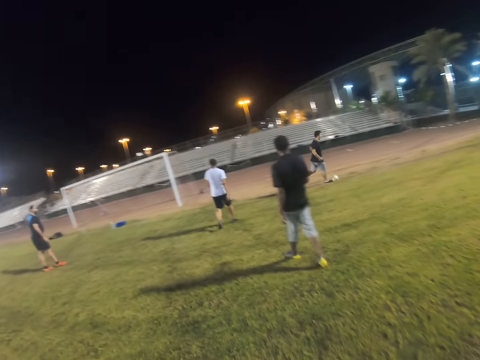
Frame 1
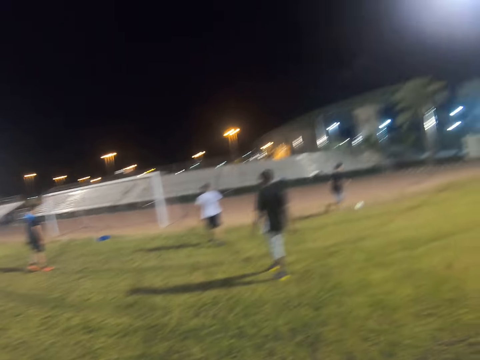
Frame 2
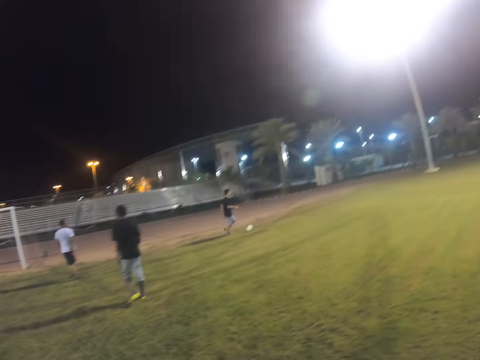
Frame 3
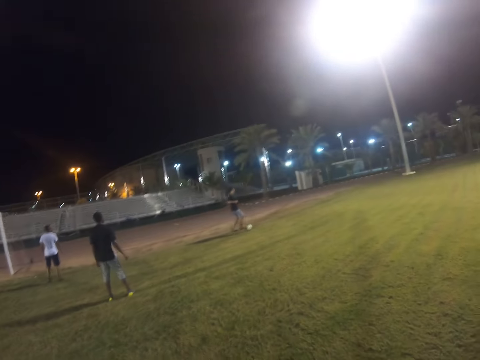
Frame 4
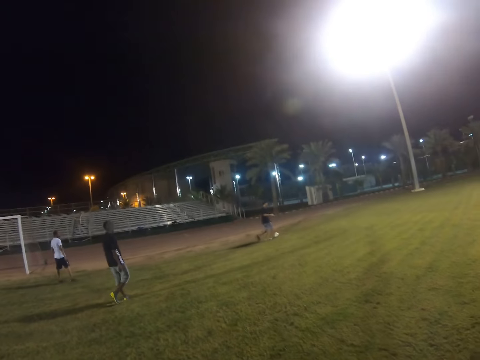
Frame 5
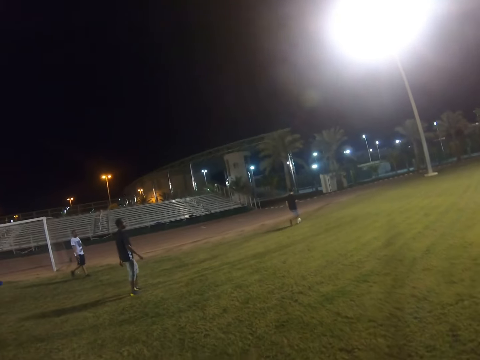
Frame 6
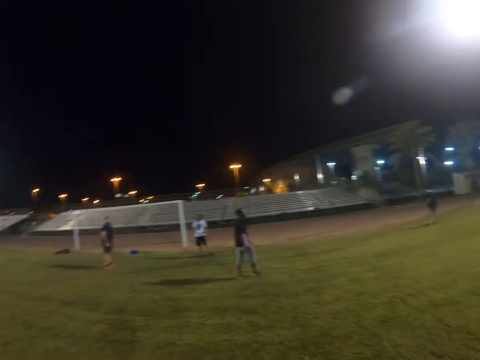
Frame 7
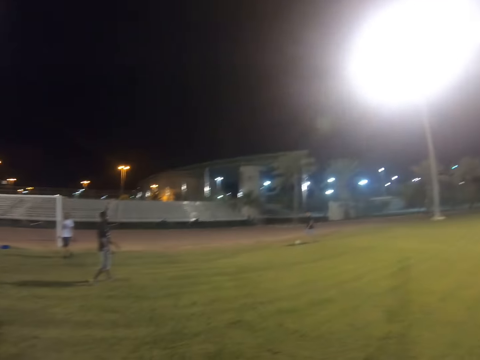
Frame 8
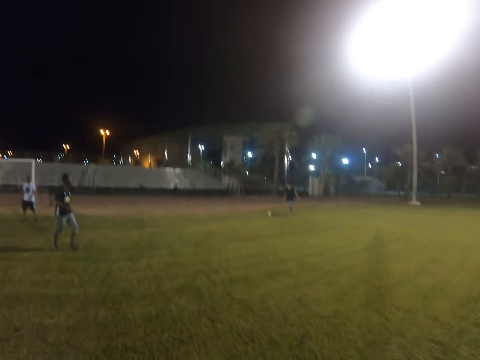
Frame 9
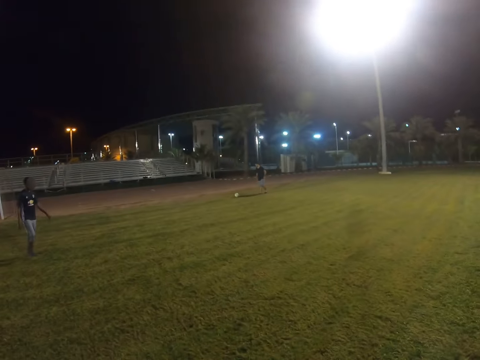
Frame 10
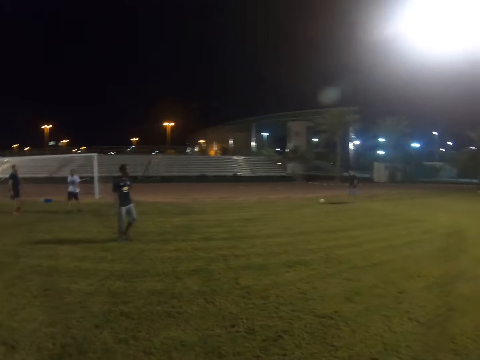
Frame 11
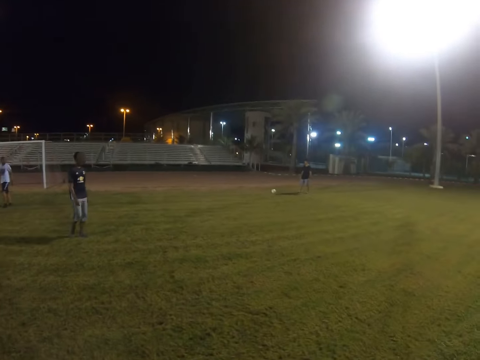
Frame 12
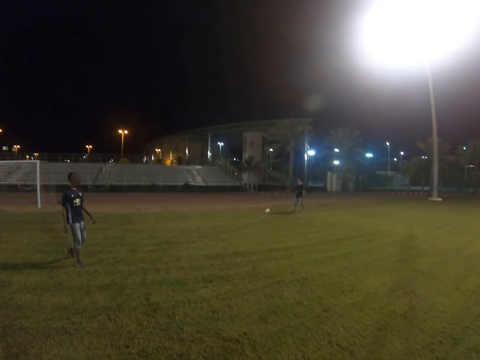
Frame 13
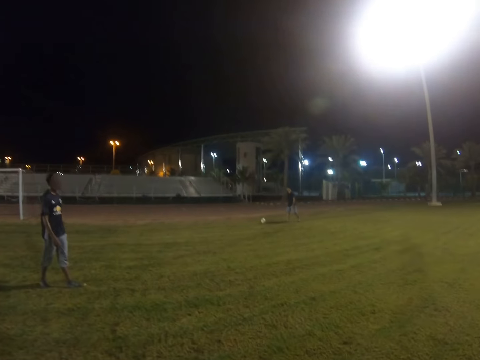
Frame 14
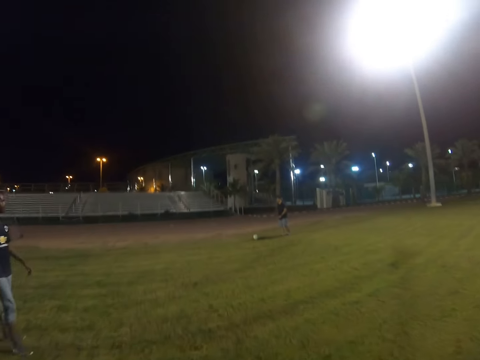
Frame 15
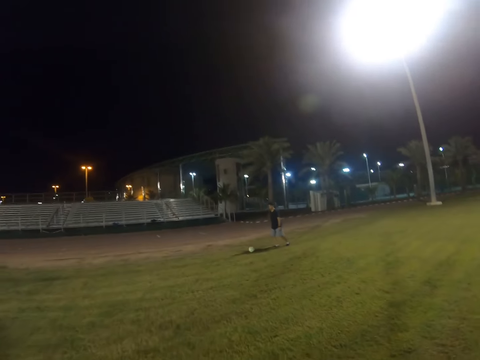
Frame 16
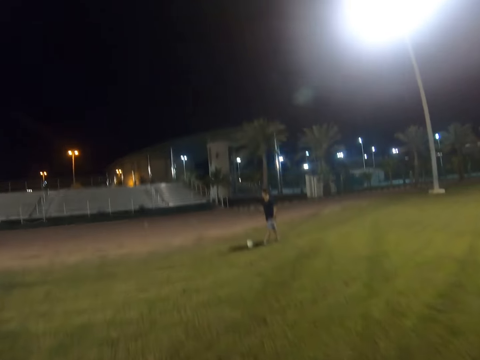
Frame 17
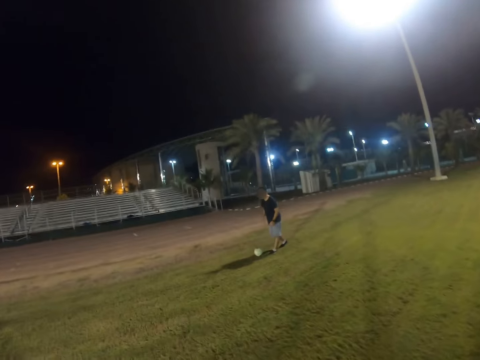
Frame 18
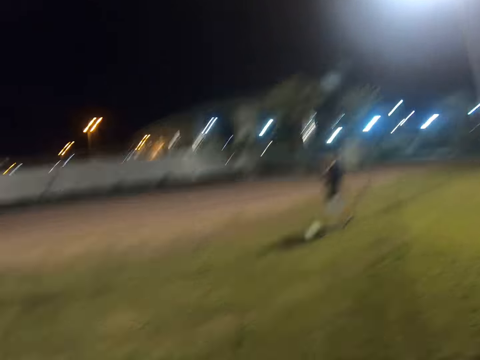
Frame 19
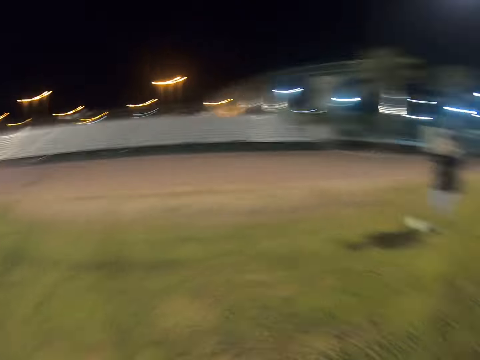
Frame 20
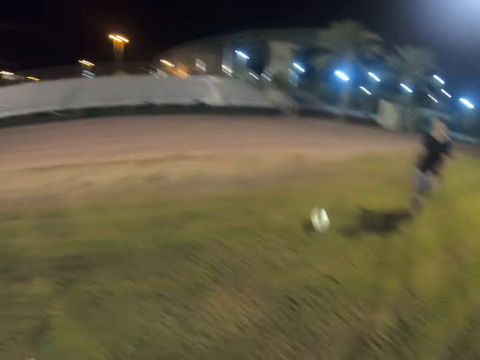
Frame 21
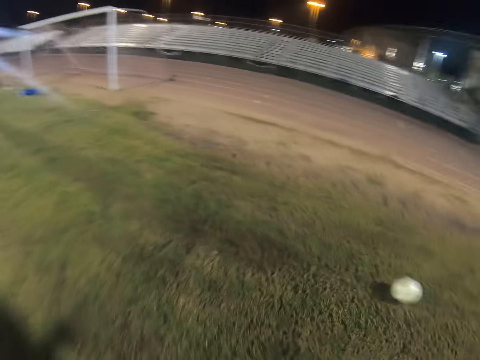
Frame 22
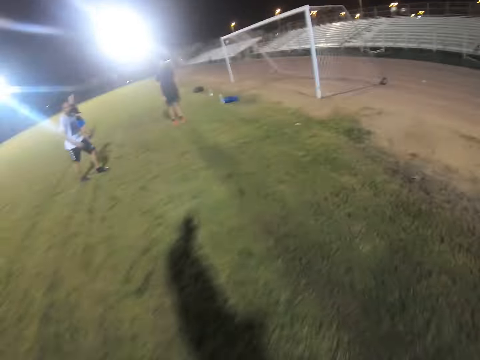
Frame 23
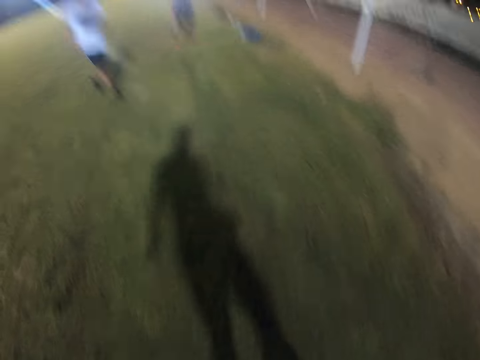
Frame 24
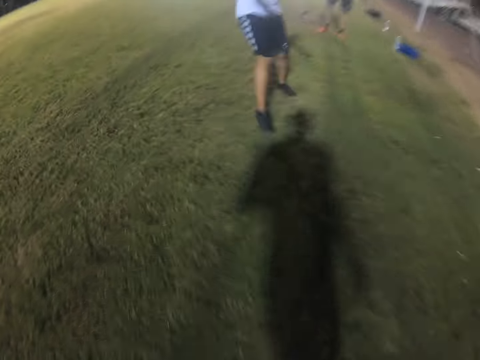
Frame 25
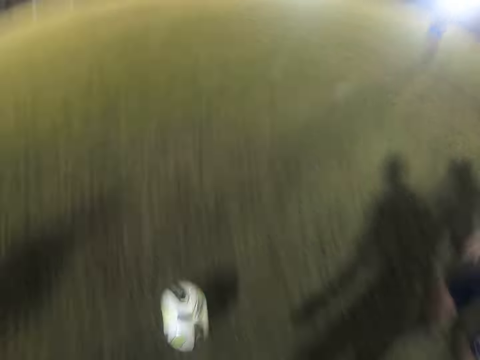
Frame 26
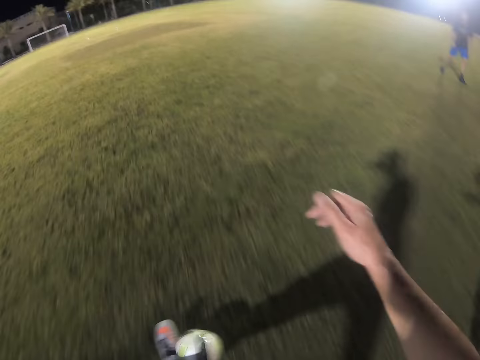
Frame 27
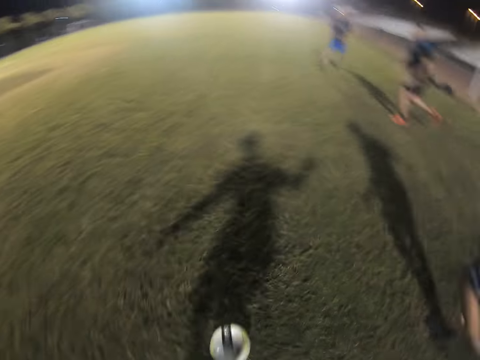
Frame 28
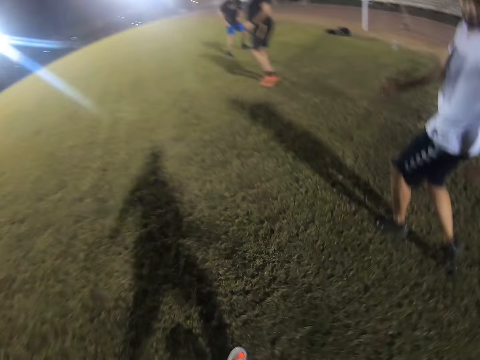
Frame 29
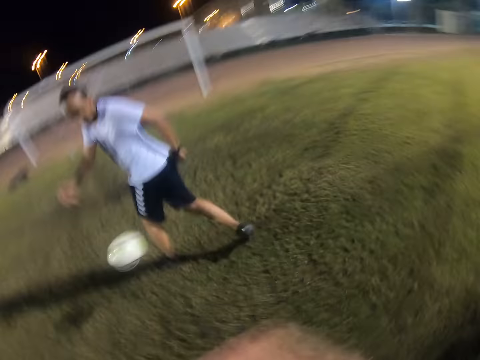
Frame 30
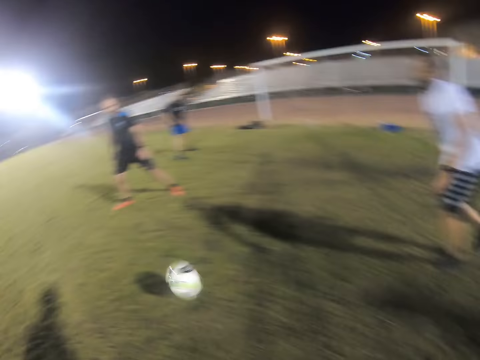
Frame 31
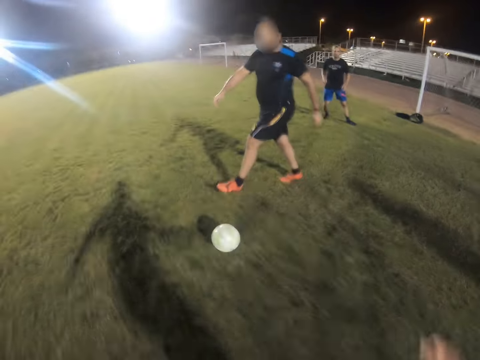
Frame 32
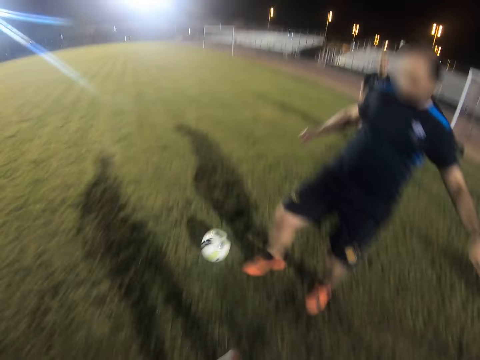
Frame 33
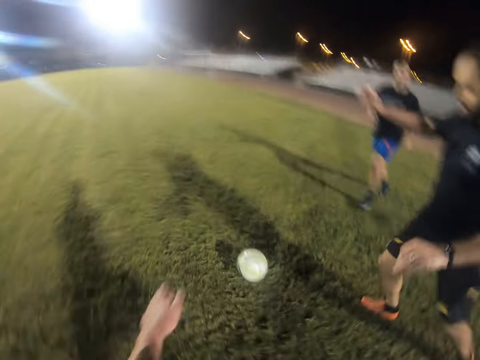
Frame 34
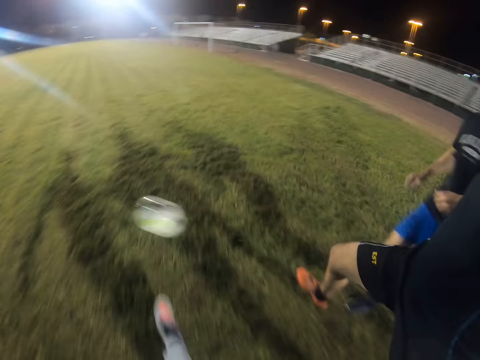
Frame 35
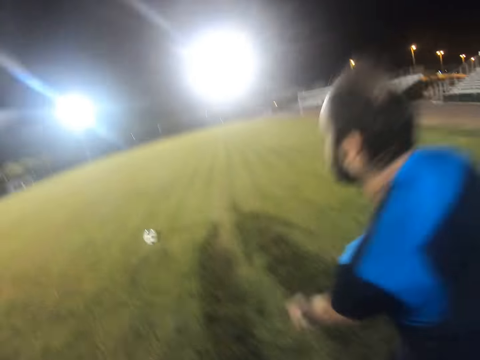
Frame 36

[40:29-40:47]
The camera wearer looks around the field. They jog on the field. They go for the ball. They control the ball. They kick the ball. They run towards the ball.

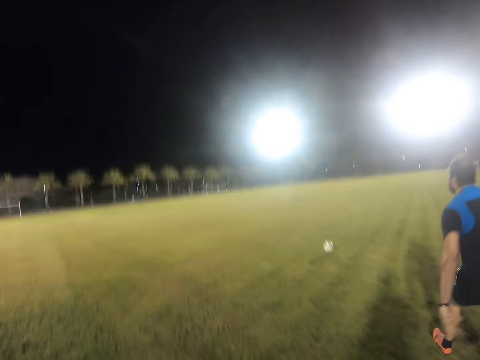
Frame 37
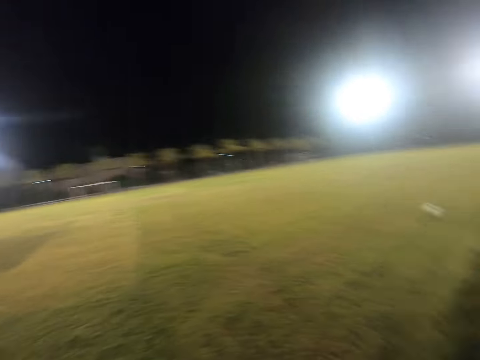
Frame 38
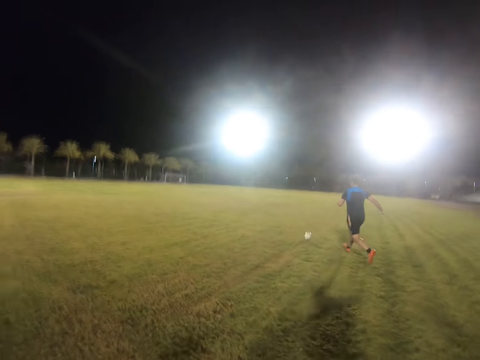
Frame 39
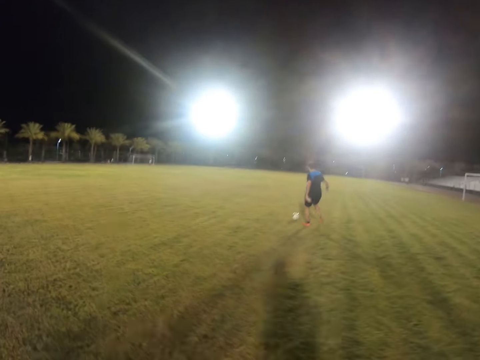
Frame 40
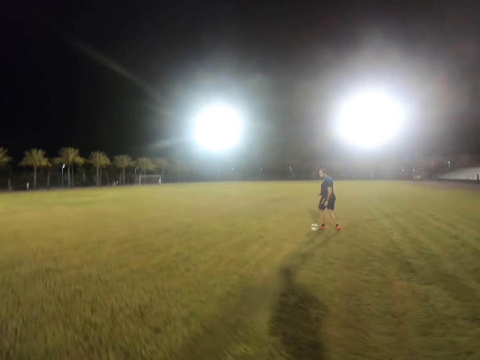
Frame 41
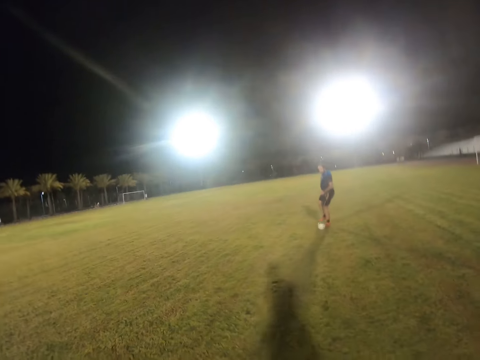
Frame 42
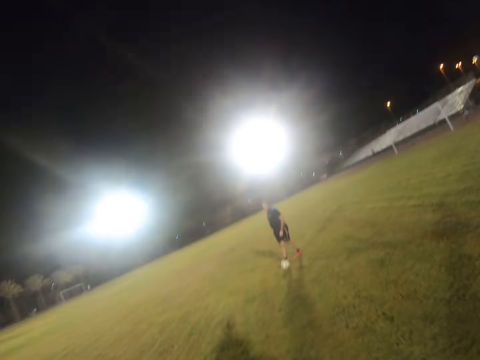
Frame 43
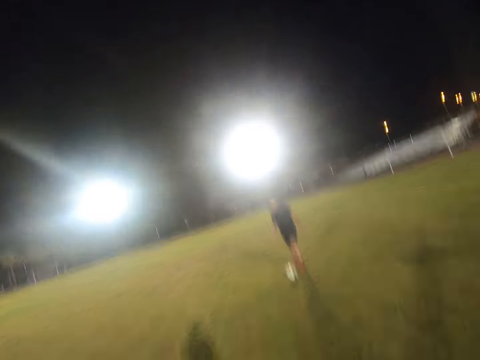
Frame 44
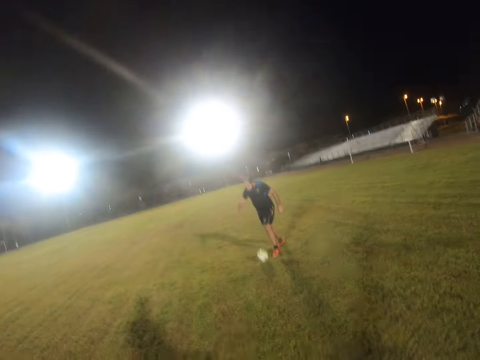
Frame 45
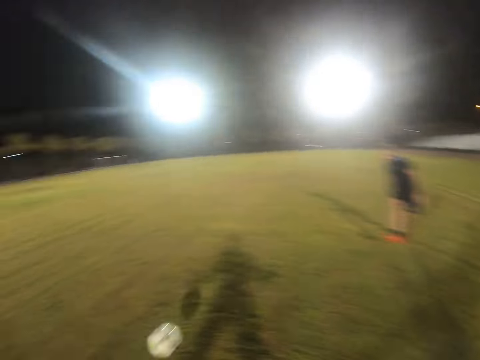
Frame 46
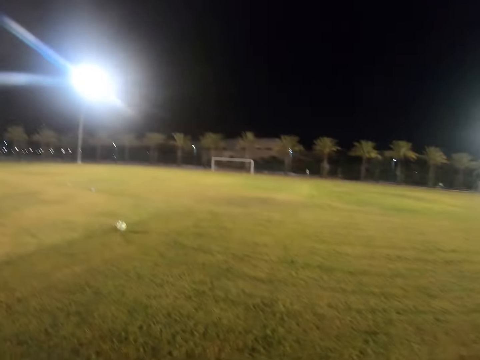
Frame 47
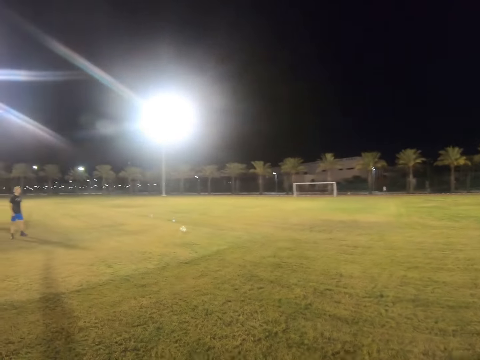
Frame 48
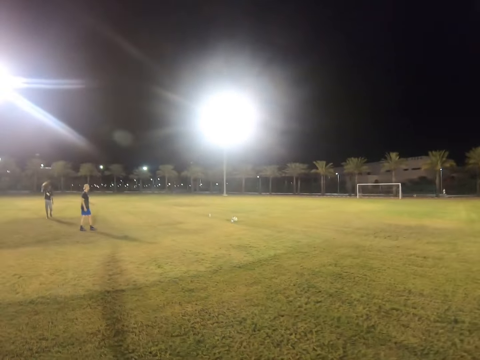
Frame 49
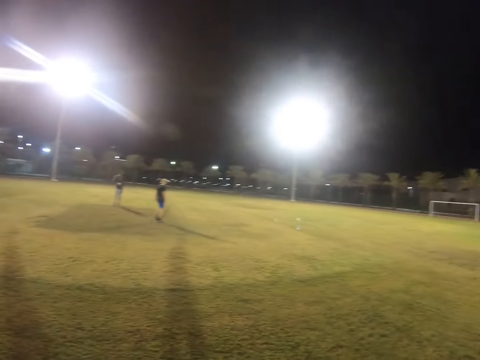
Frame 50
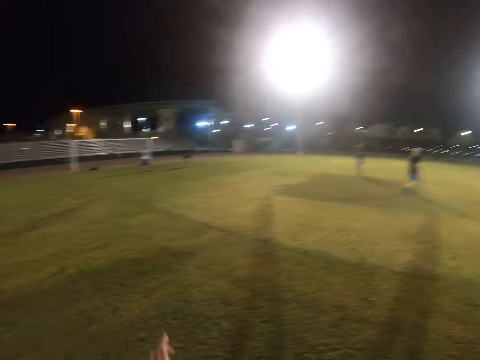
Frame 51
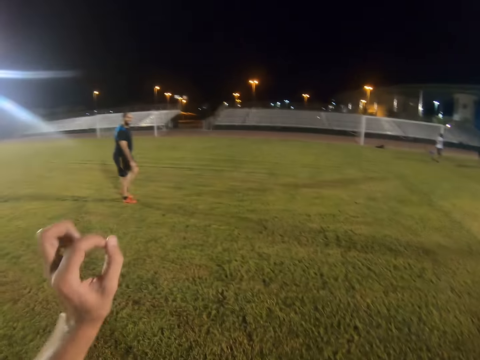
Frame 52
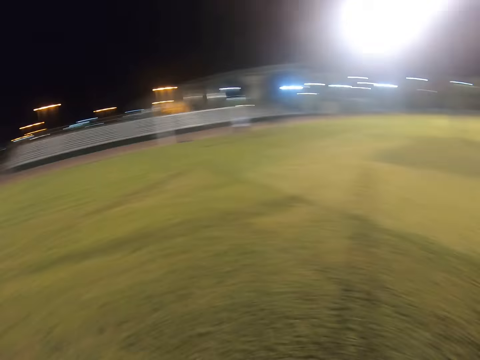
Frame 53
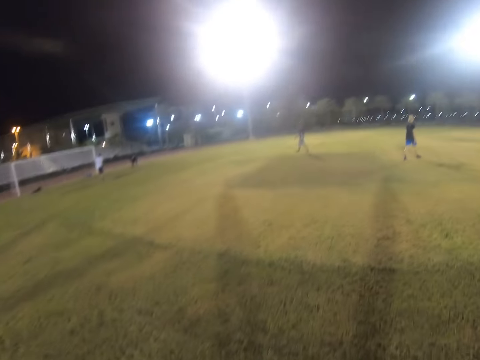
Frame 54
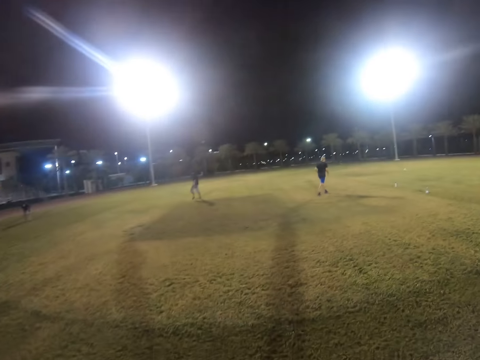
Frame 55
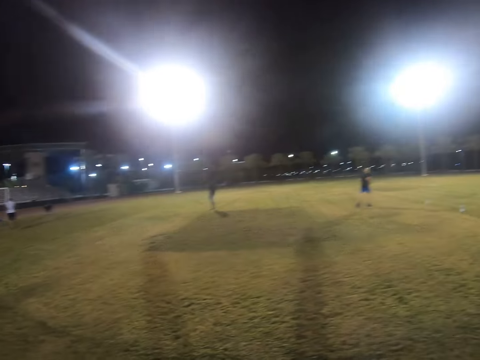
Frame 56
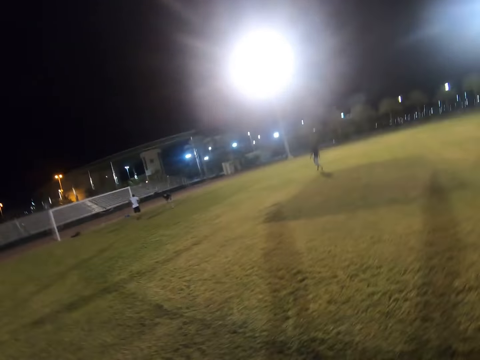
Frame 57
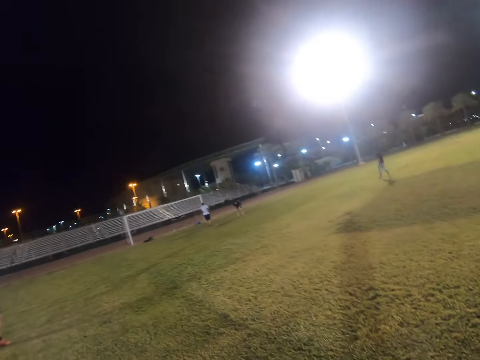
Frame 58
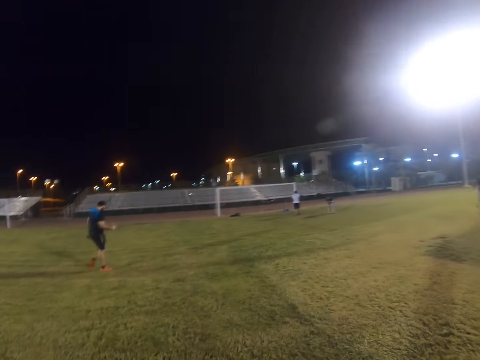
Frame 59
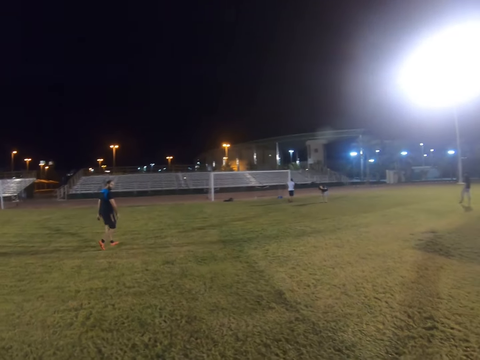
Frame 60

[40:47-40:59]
A player runs for the ball. The camera wearer jogs on the field. He looks at the ball. He gestures with his hand. He walks on the field.
